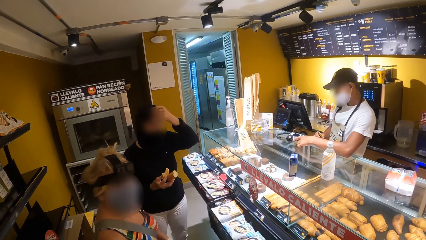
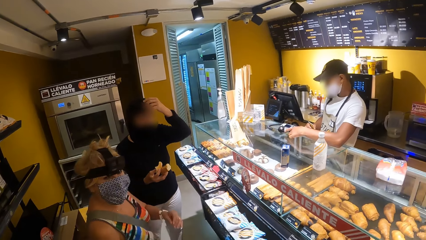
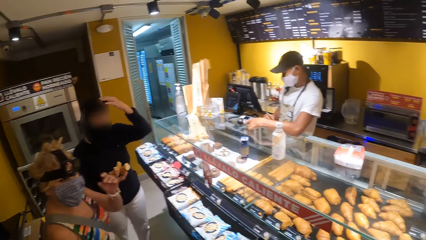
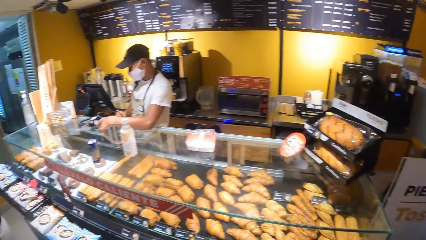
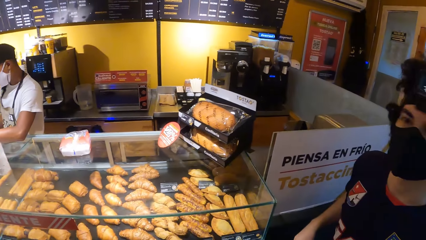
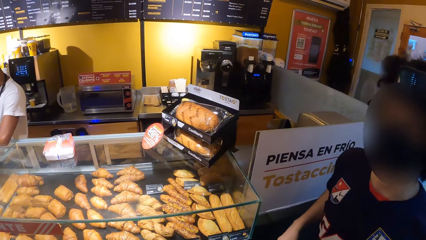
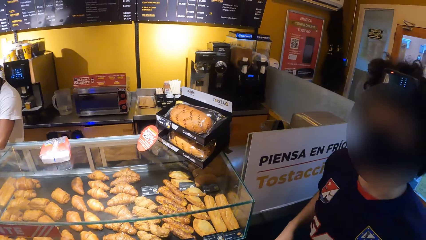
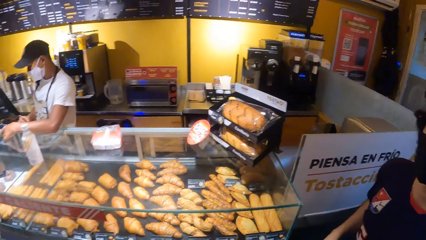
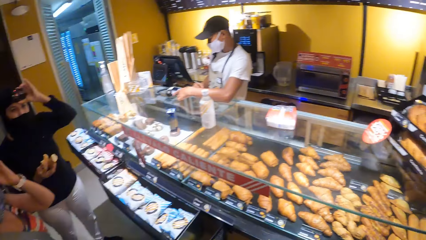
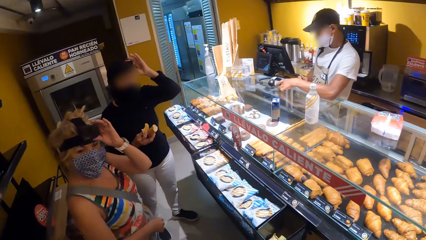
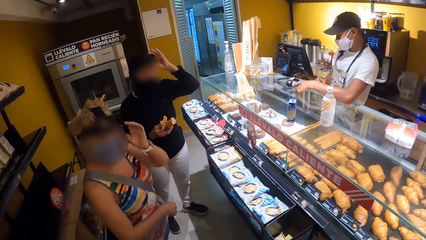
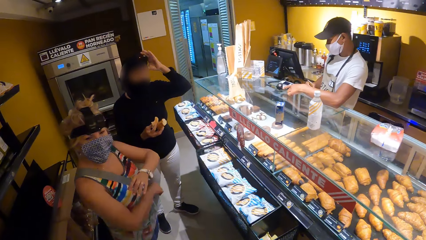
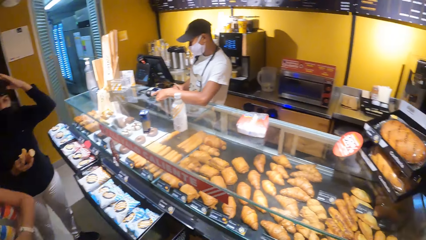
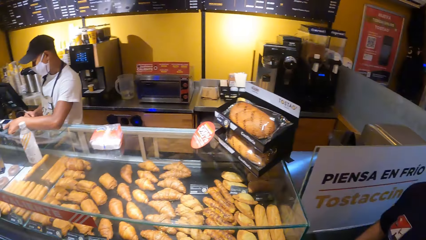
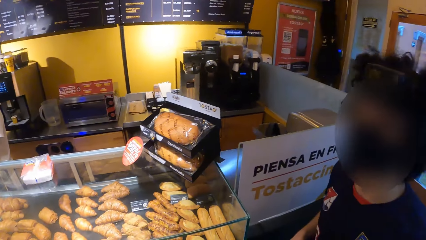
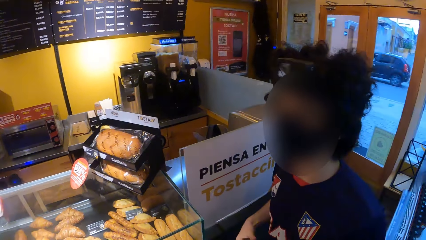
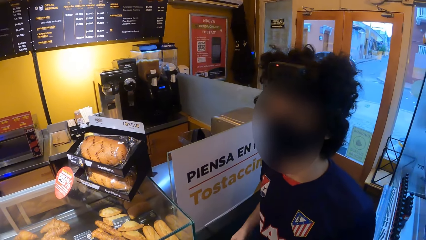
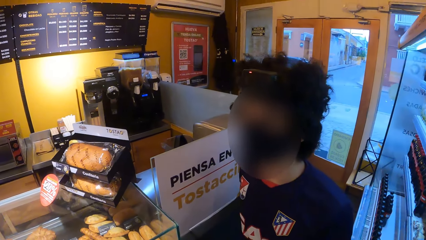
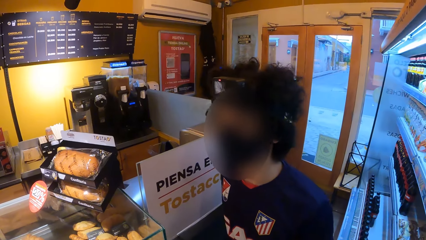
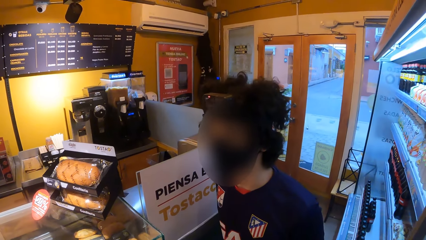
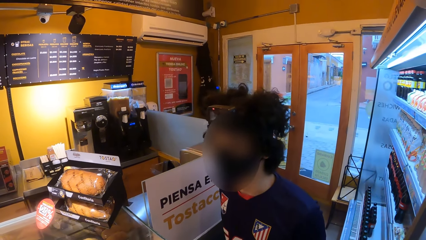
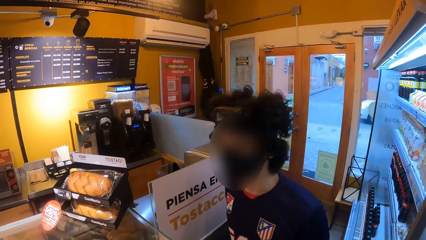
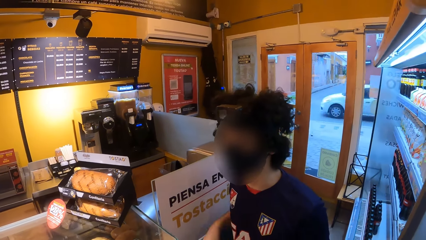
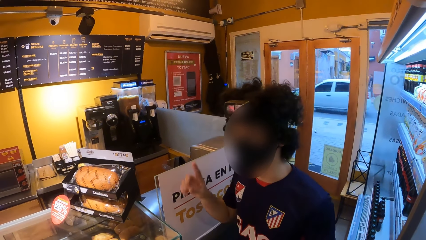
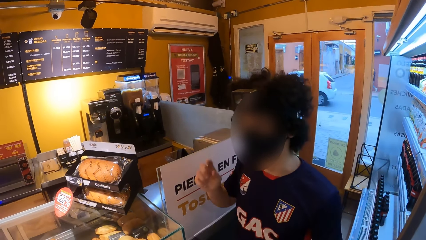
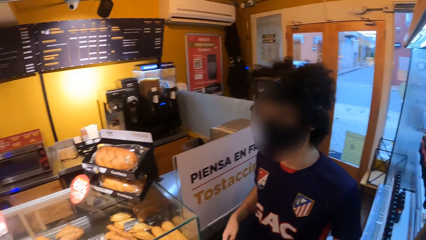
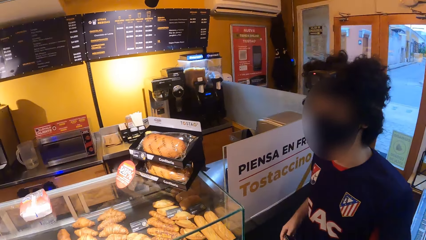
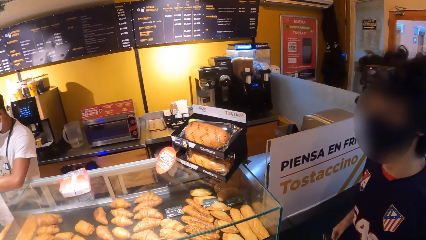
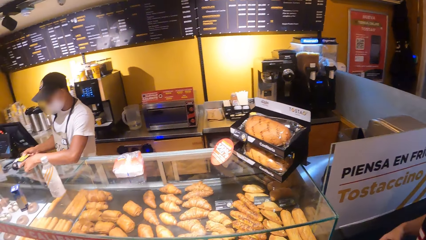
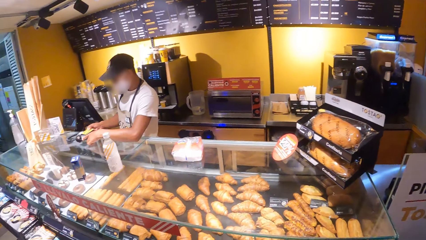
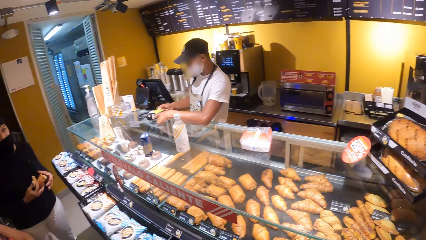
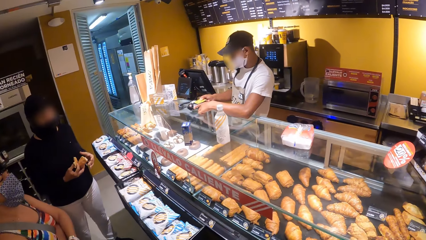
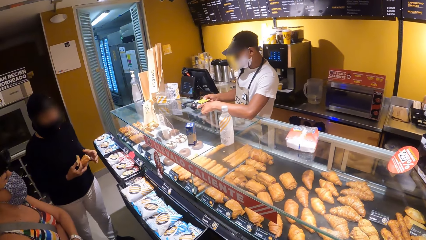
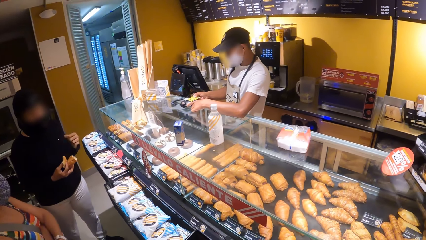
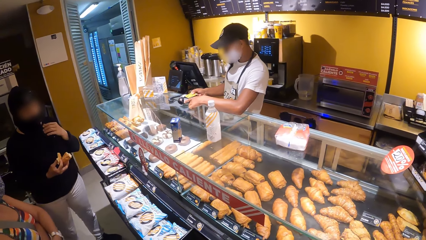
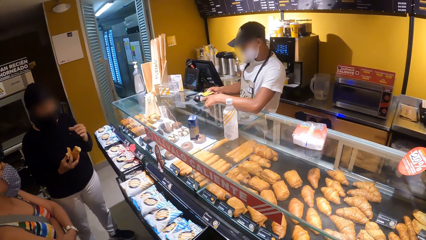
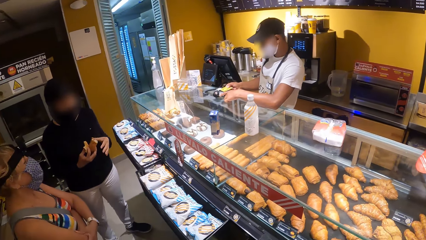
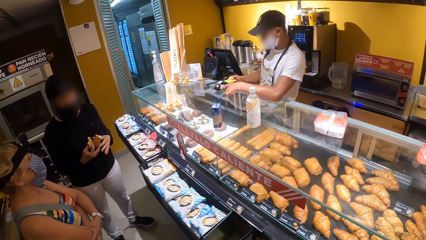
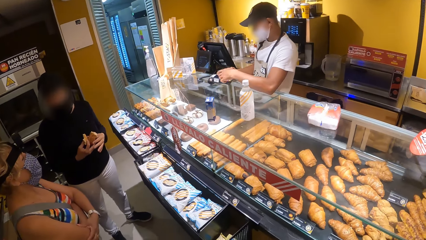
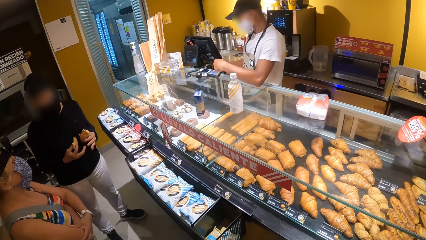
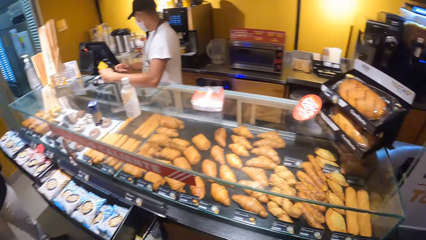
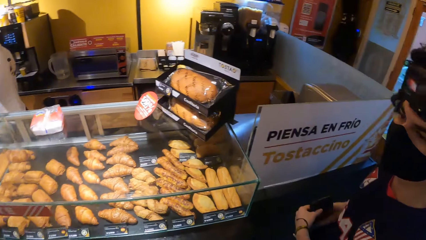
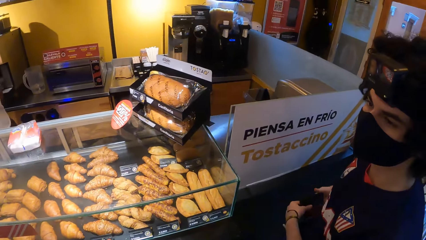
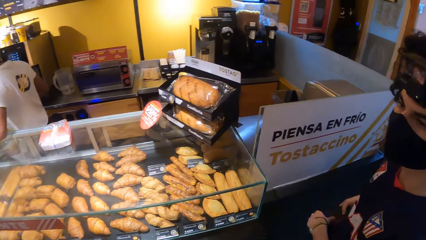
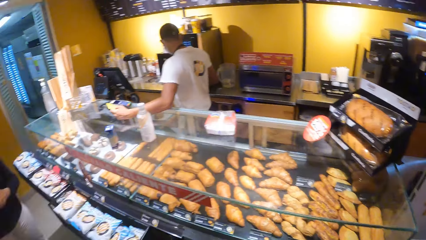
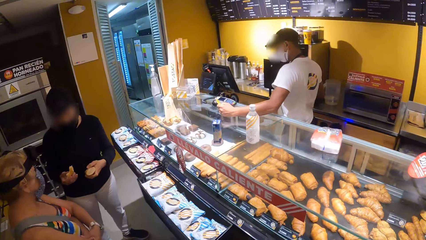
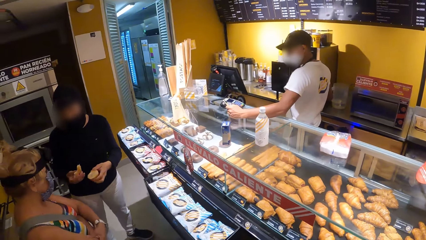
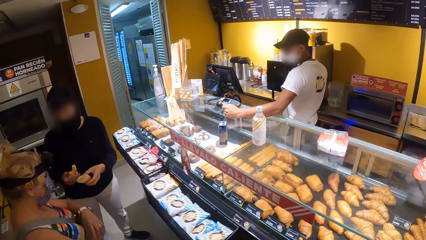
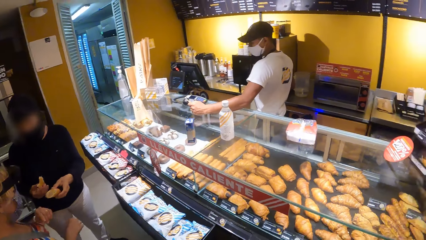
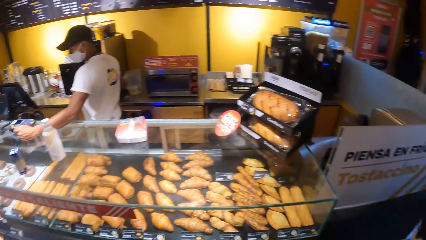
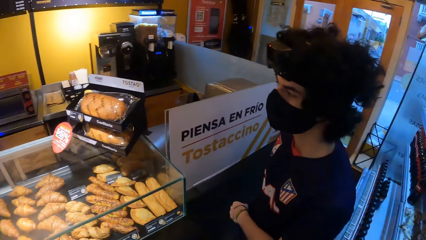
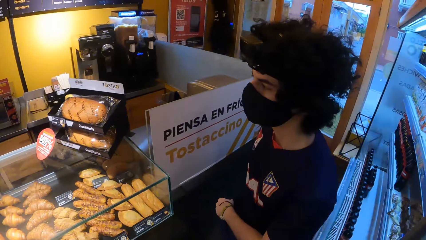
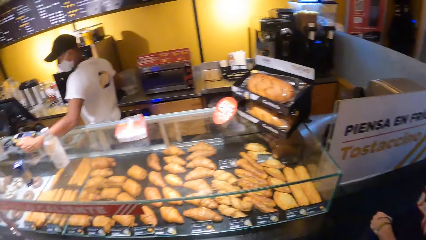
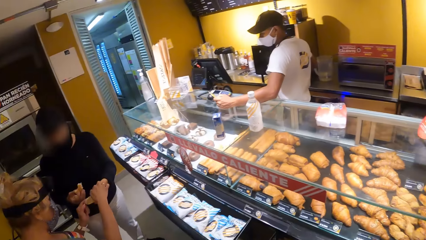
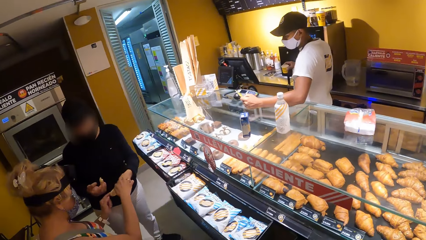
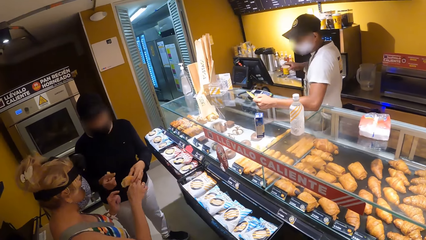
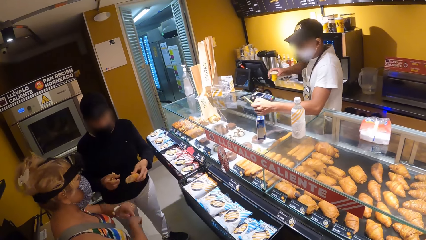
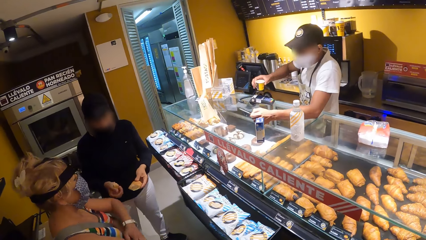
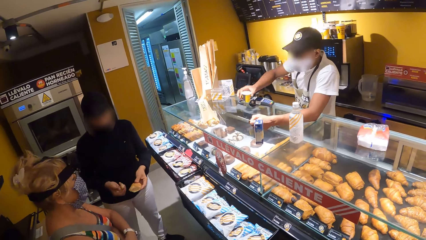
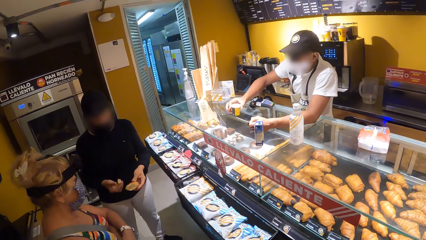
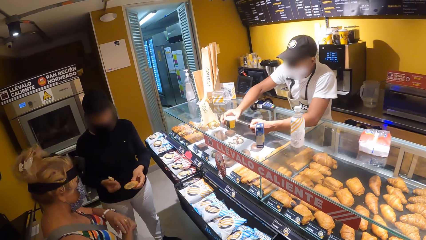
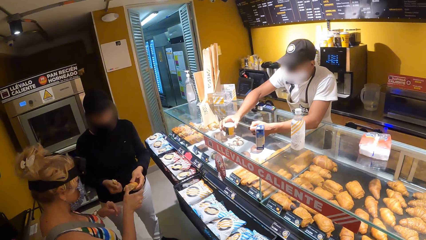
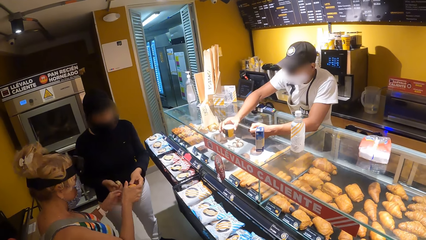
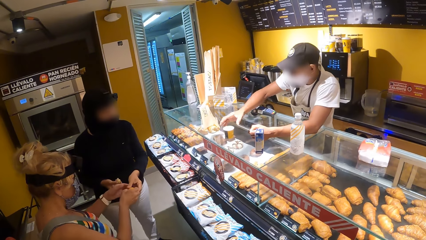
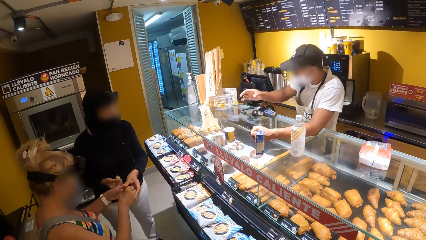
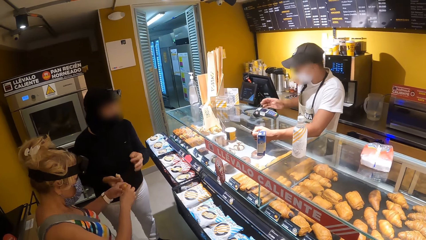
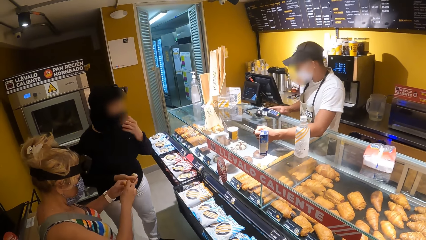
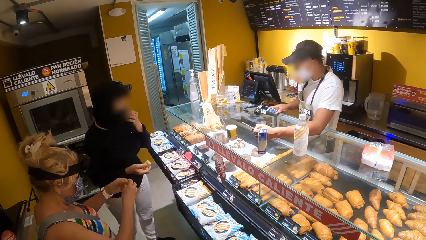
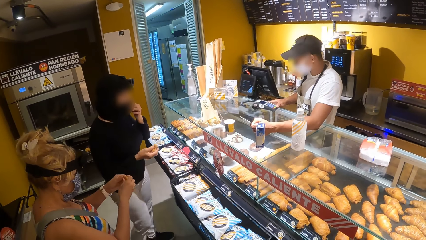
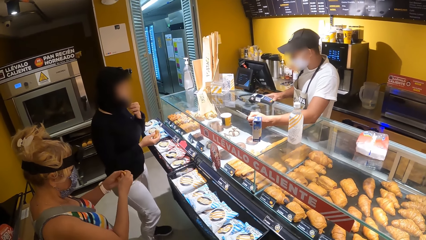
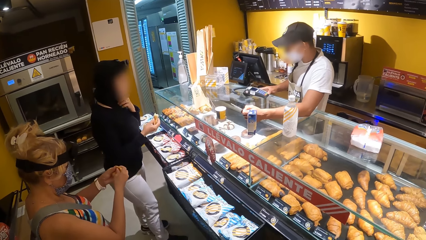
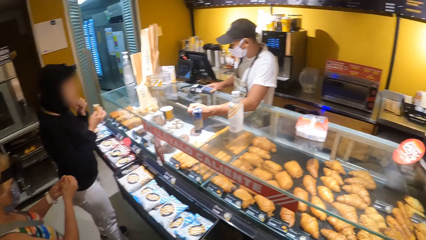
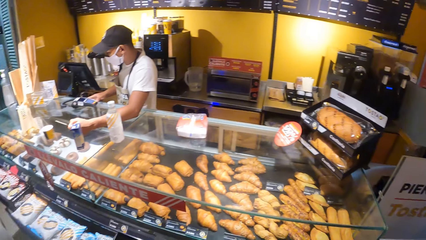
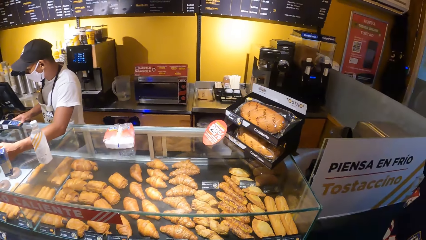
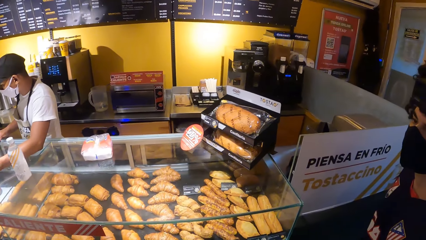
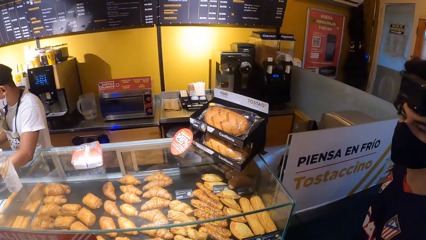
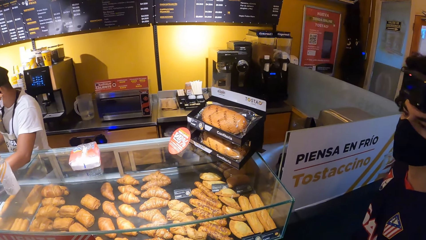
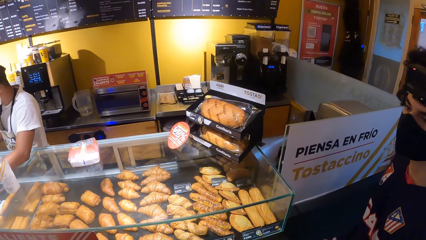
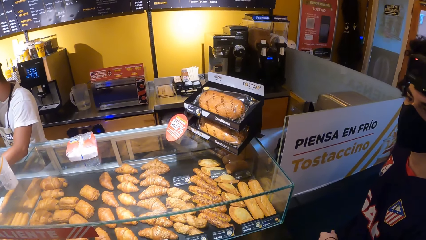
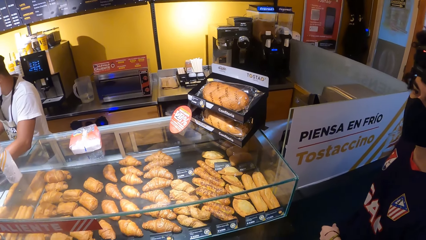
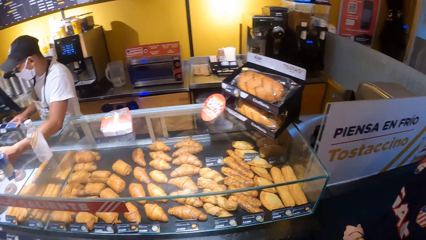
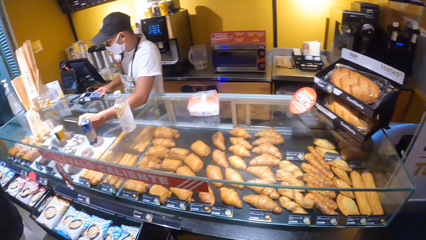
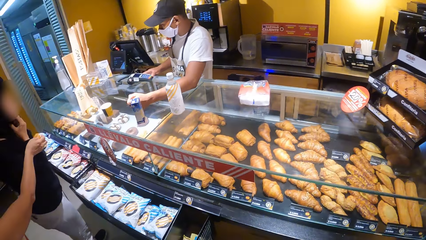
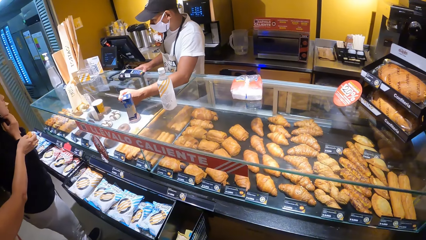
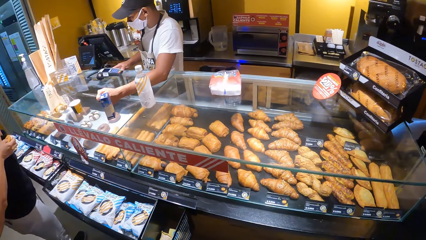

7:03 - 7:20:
A woman interacts with a man. A cashier picks up a coffee cup. The cashier drops the coffee cup on a counter. The woman interacts with another woman. The first woman interacts with the cashier.
